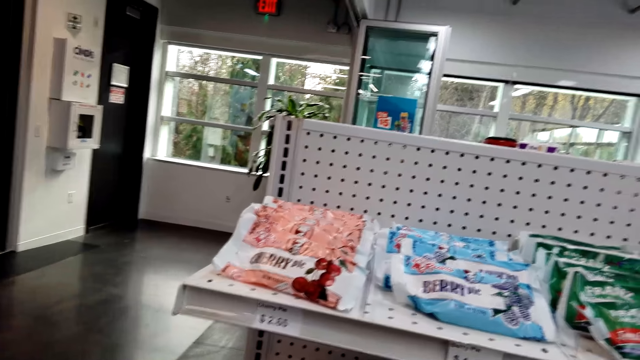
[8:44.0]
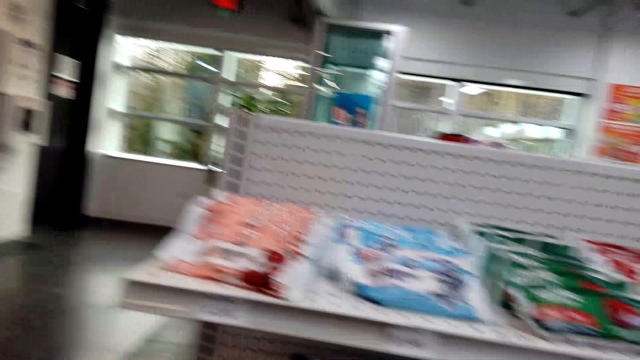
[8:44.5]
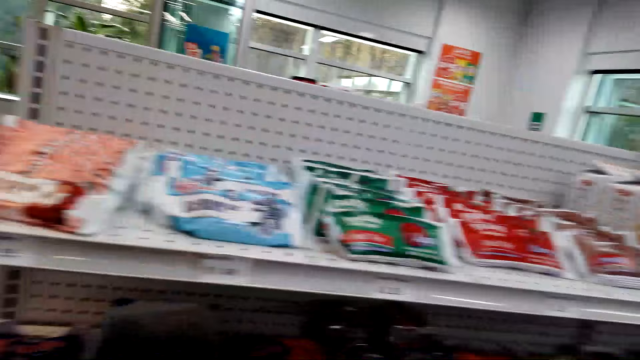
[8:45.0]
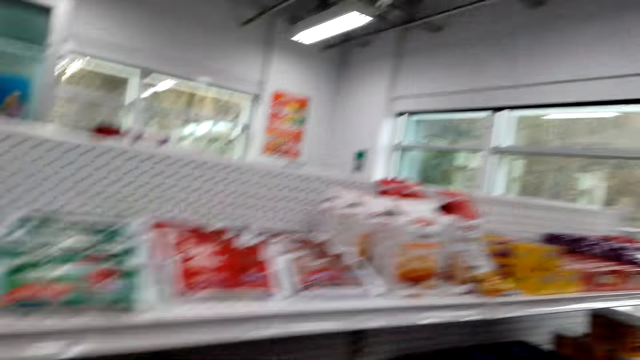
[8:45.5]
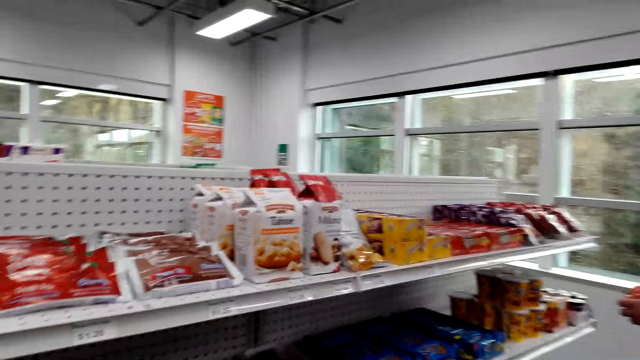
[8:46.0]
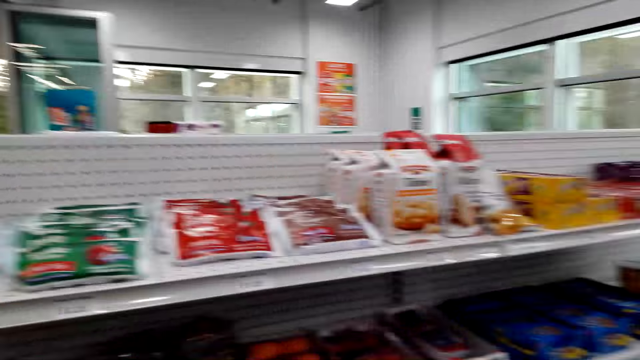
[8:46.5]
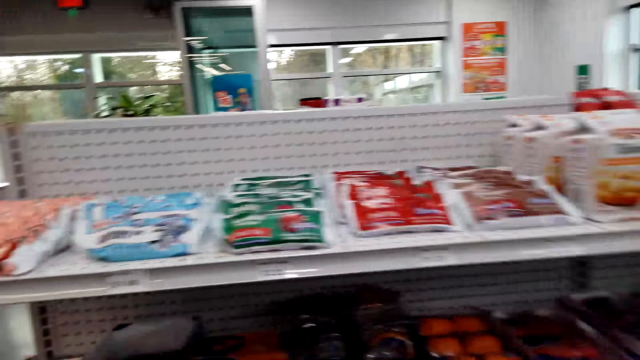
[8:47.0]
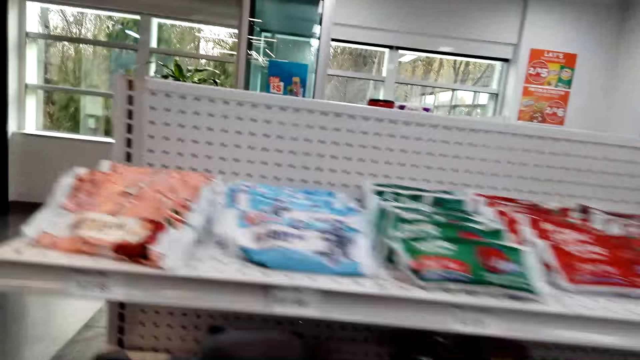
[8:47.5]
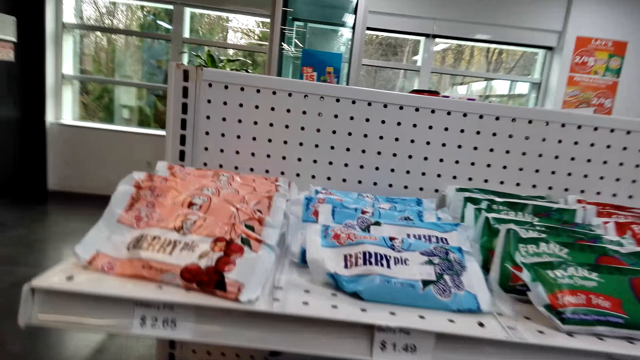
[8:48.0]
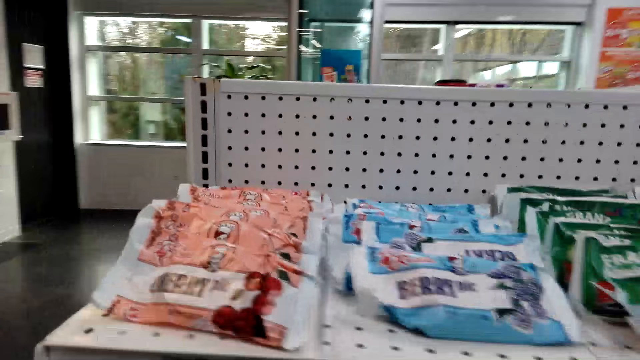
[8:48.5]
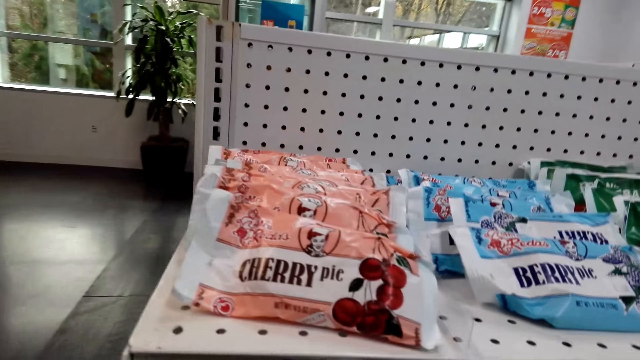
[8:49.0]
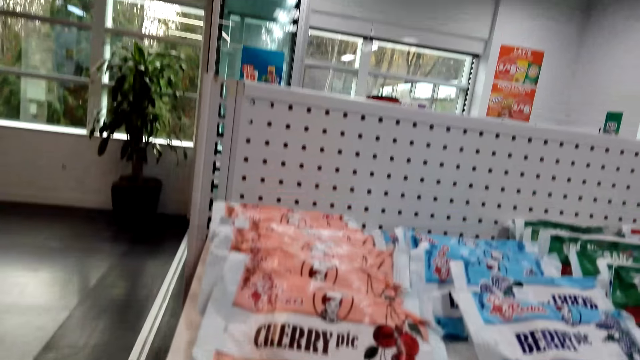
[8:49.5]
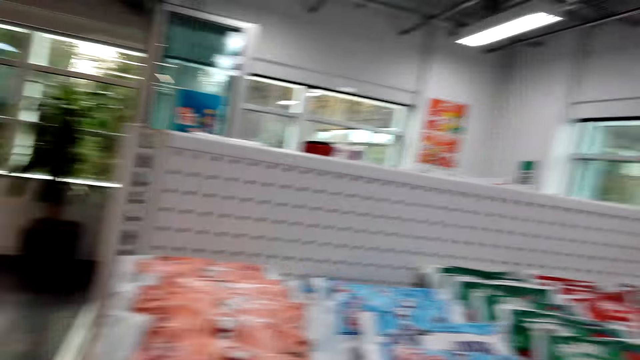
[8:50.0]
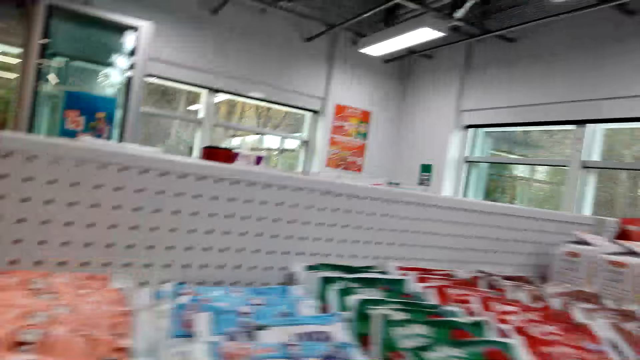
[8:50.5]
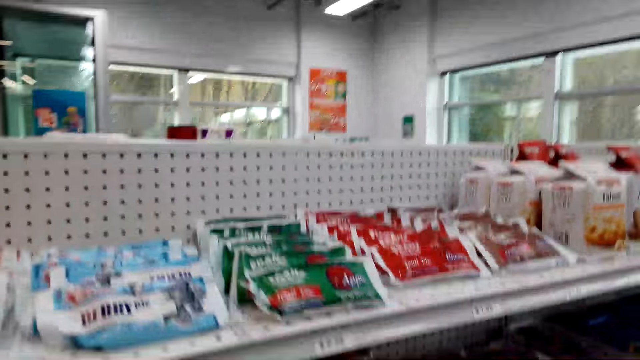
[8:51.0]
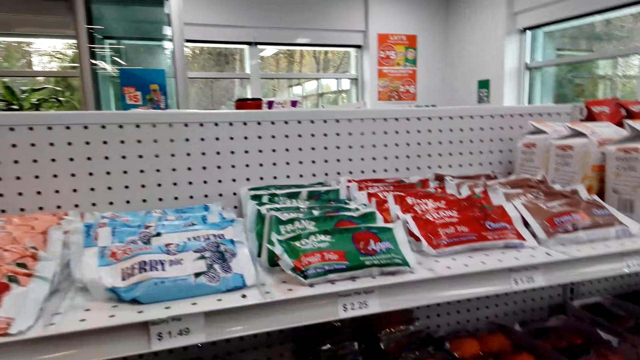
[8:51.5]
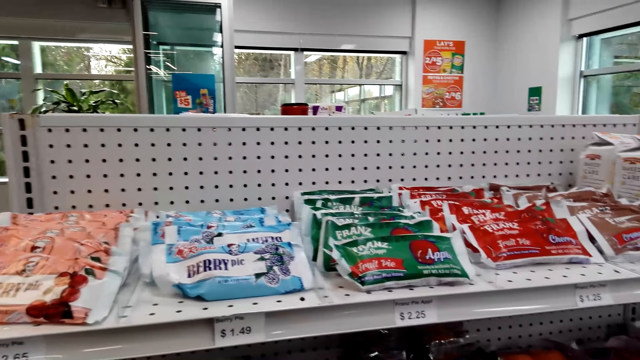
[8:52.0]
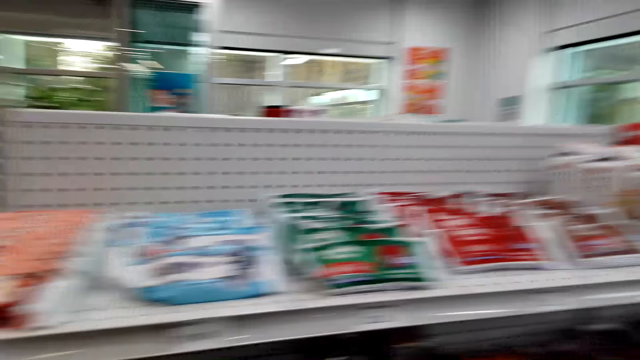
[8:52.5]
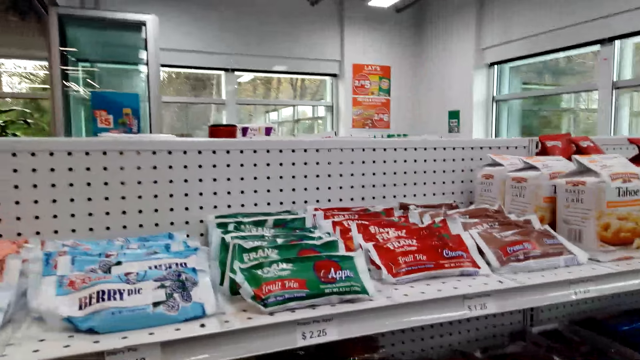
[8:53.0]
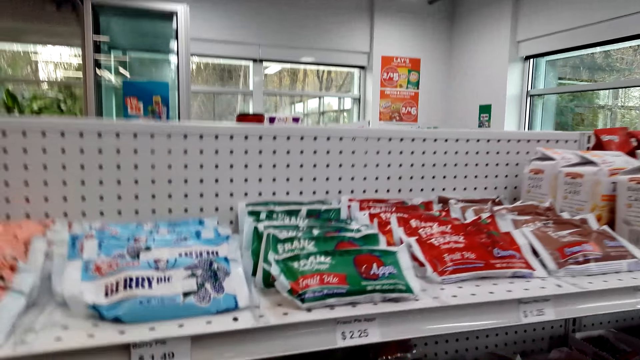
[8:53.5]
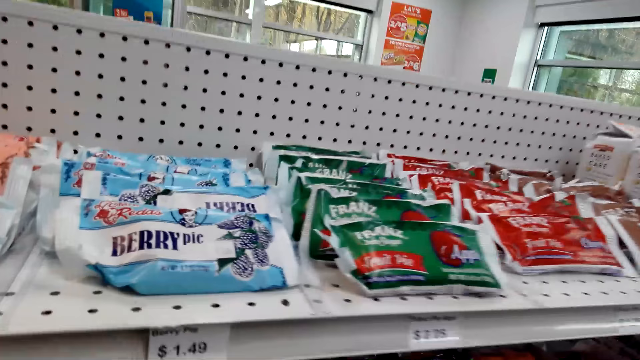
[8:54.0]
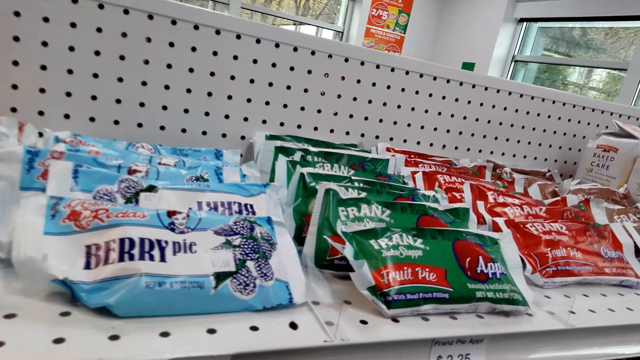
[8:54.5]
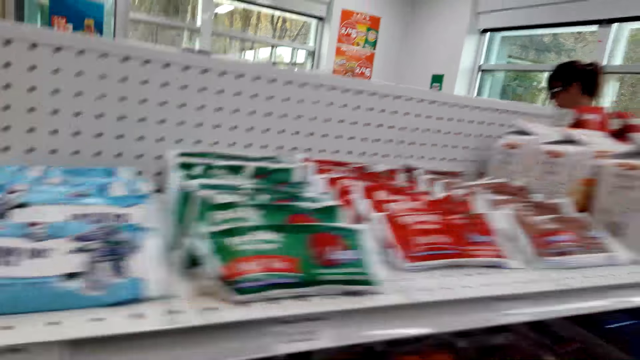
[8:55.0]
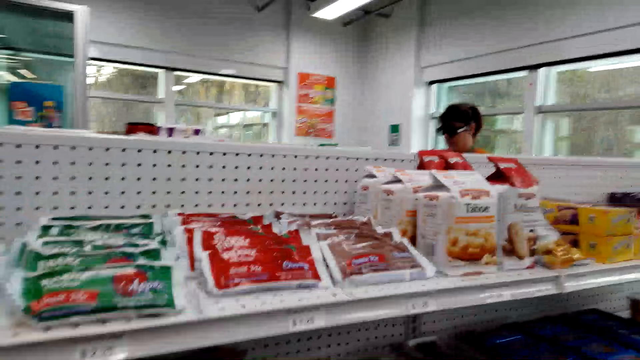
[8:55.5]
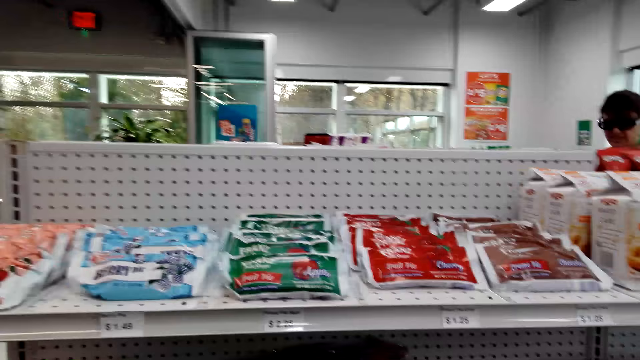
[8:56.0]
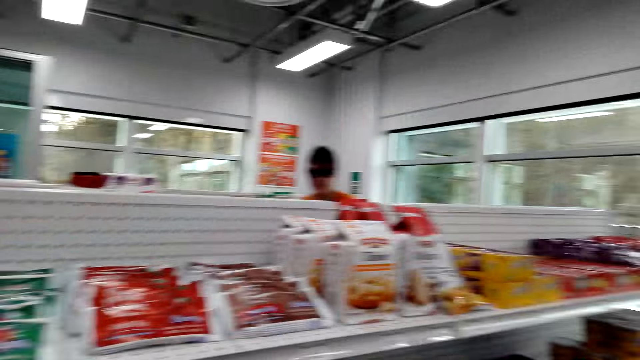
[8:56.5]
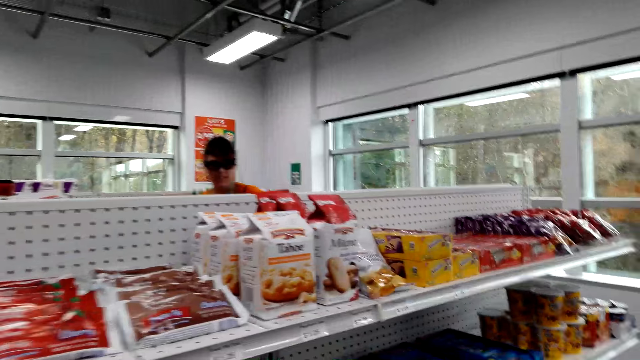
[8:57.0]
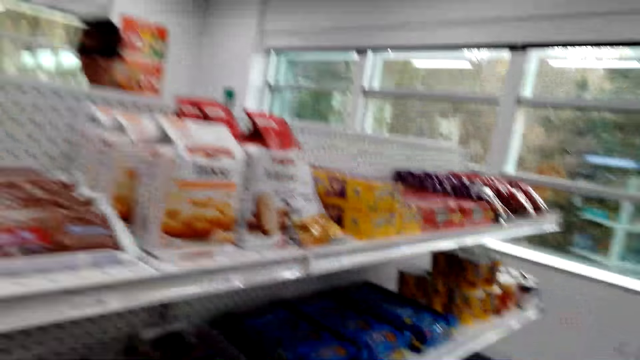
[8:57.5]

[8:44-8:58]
The camera wearer looks sideways. They walk in front. They look in front.

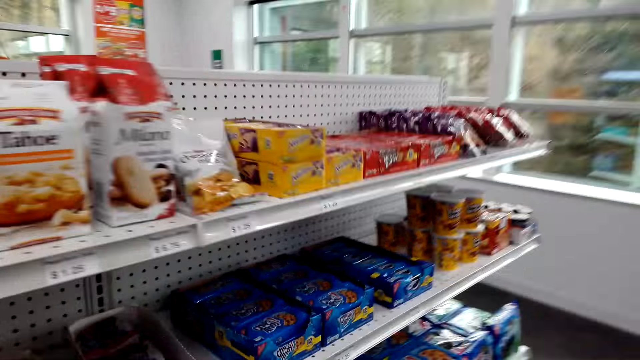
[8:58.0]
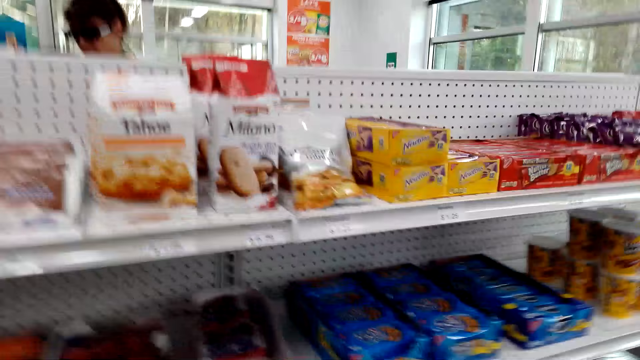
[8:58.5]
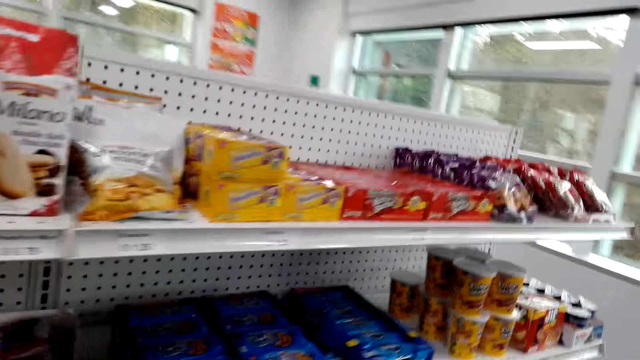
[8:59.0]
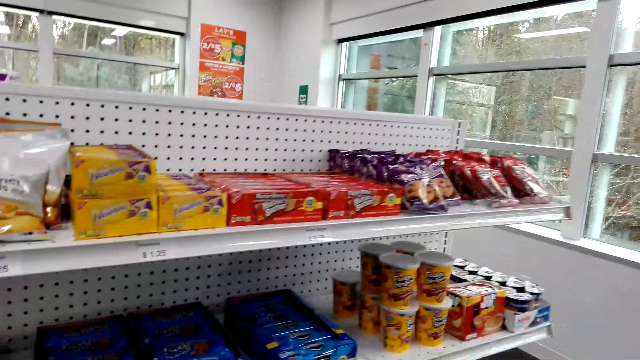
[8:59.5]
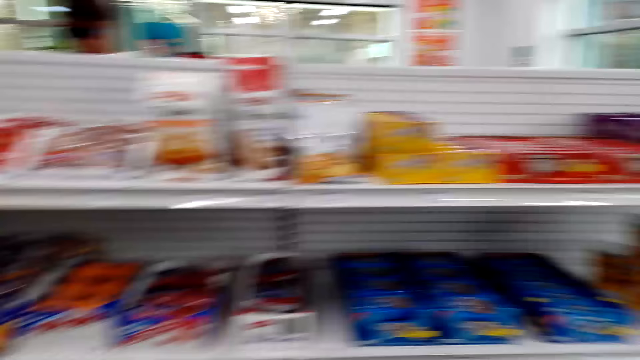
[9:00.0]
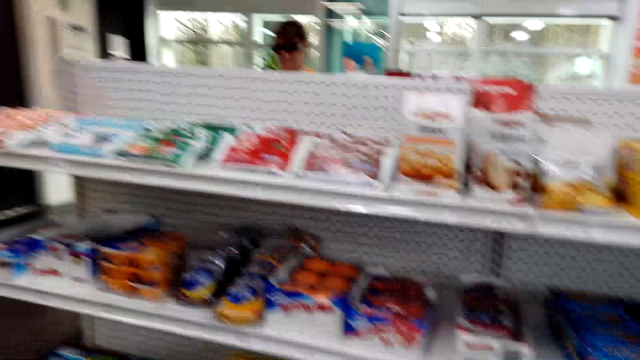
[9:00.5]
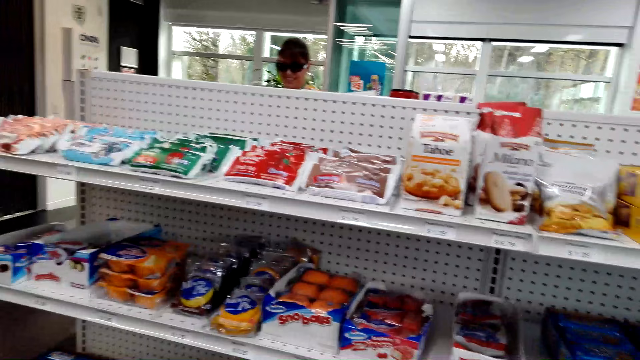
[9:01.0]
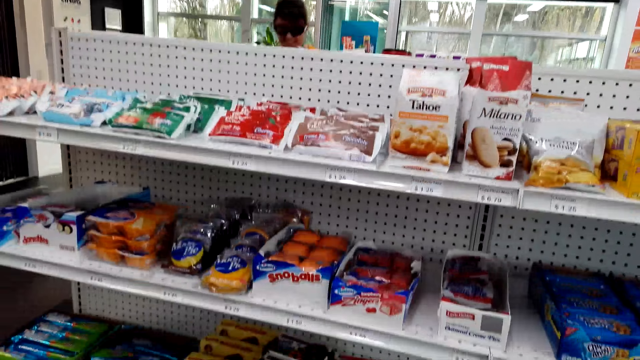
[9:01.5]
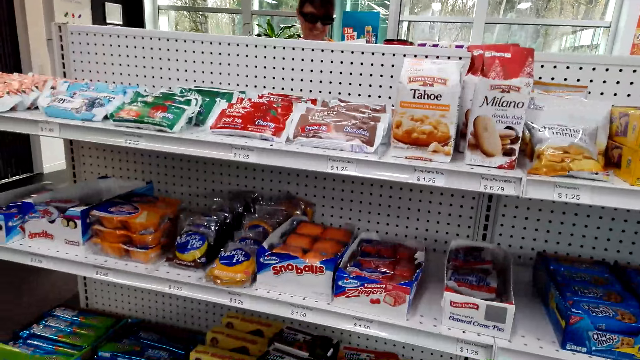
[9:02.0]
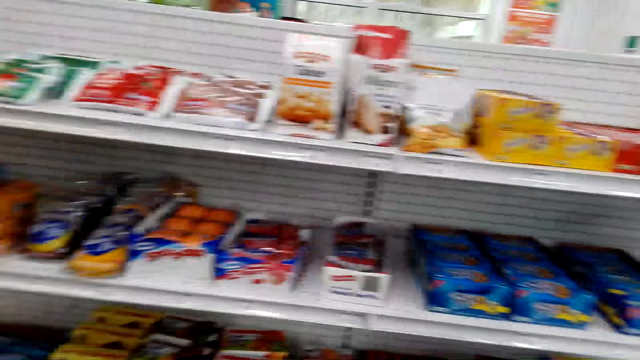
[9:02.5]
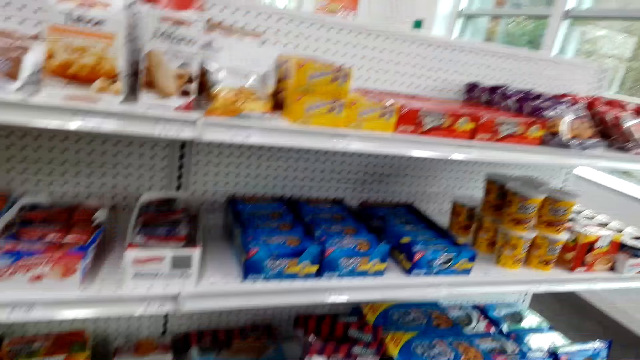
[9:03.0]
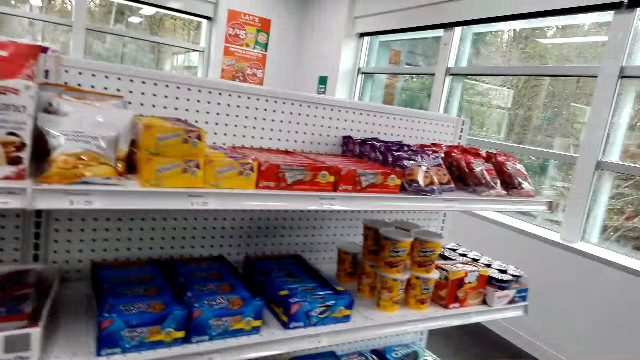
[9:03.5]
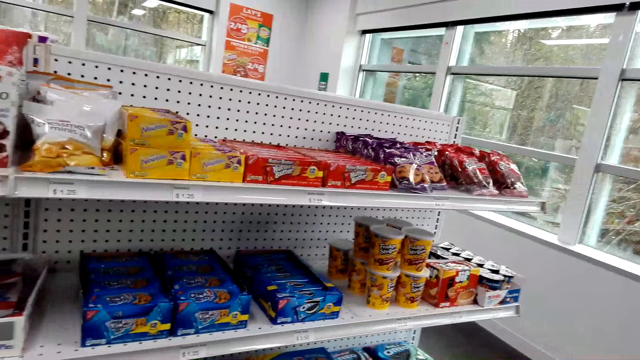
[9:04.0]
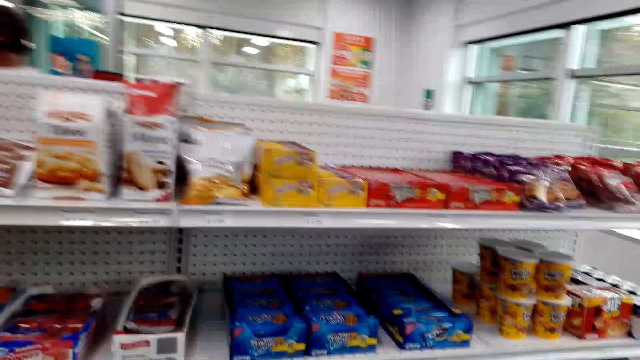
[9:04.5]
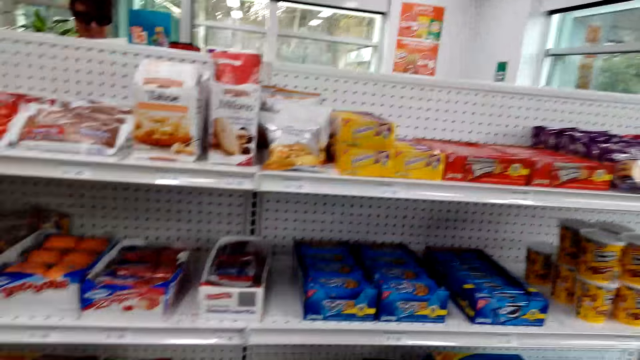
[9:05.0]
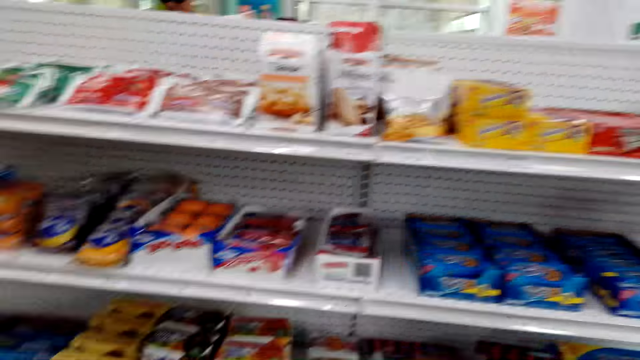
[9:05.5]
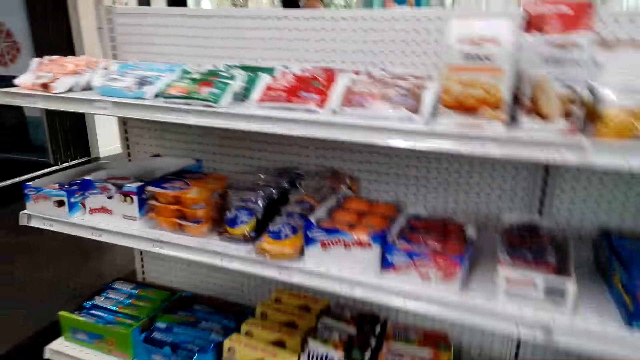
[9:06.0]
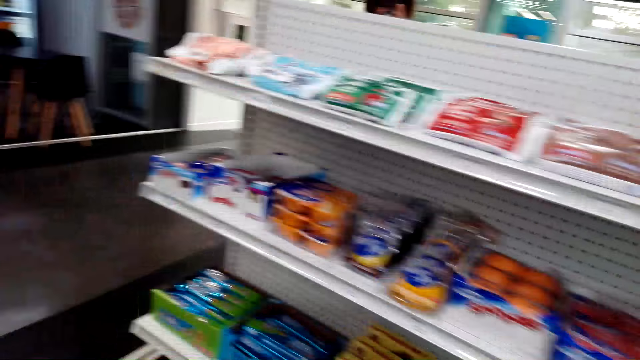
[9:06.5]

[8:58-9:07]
The camera wearer looks sideways. They look in front.
